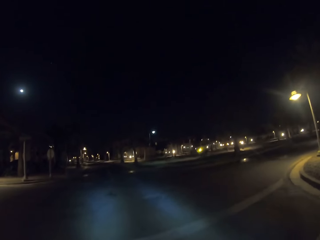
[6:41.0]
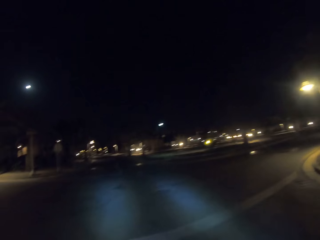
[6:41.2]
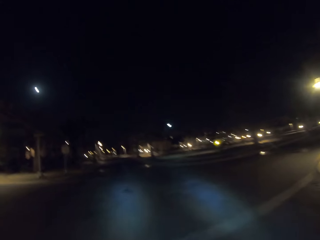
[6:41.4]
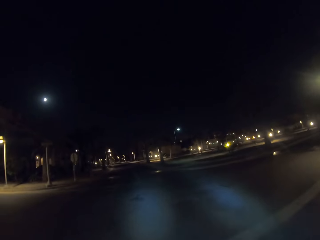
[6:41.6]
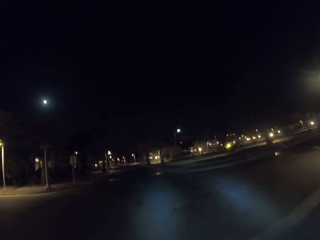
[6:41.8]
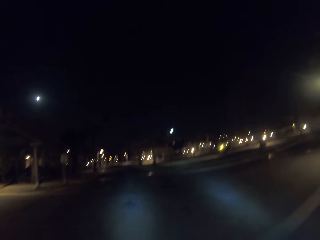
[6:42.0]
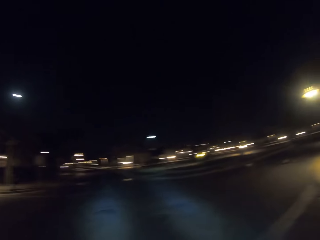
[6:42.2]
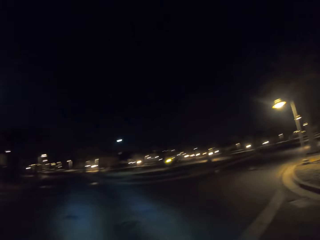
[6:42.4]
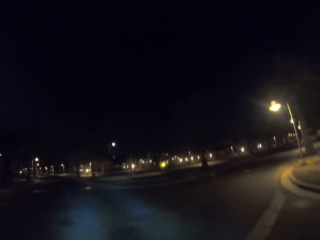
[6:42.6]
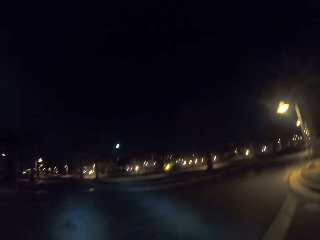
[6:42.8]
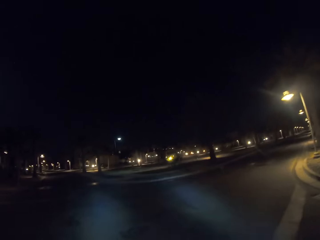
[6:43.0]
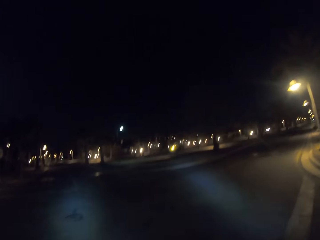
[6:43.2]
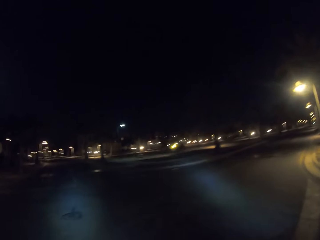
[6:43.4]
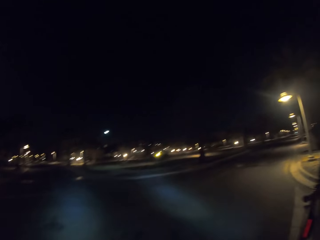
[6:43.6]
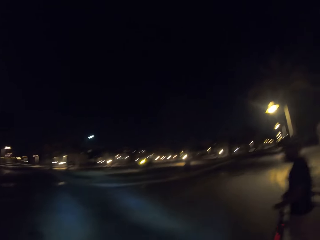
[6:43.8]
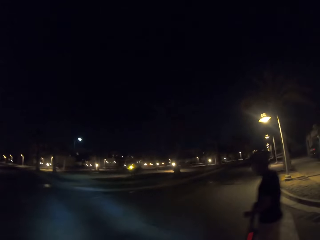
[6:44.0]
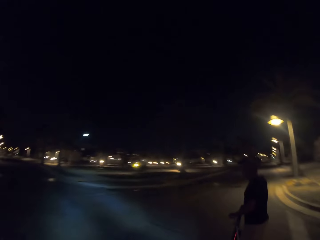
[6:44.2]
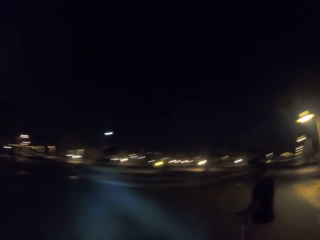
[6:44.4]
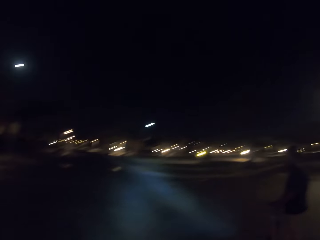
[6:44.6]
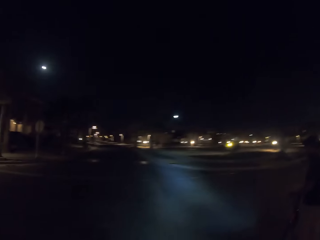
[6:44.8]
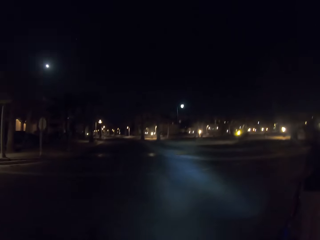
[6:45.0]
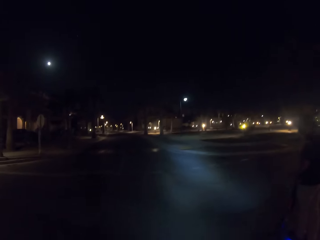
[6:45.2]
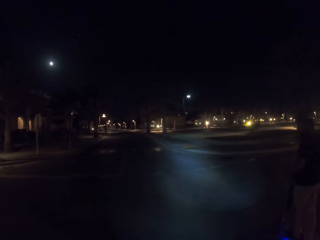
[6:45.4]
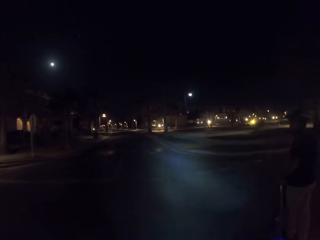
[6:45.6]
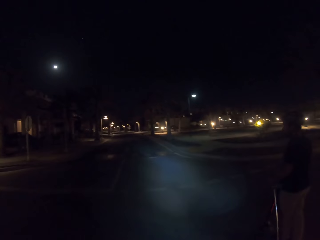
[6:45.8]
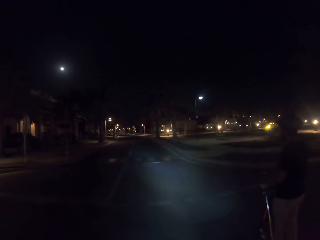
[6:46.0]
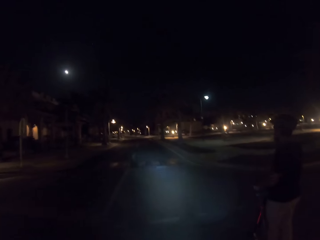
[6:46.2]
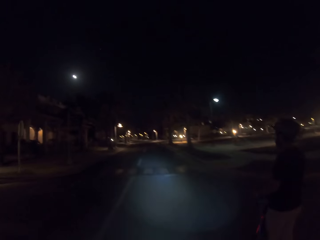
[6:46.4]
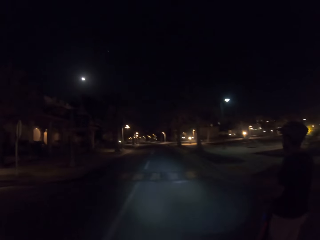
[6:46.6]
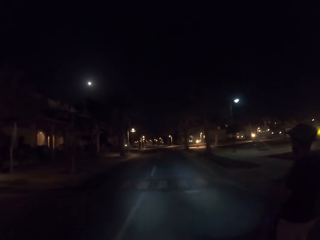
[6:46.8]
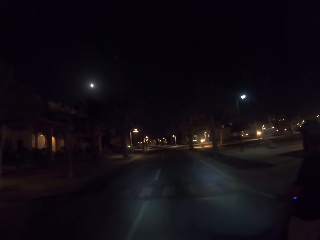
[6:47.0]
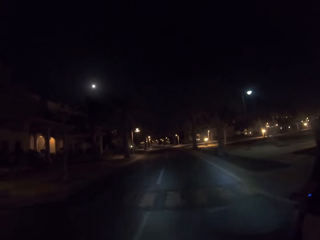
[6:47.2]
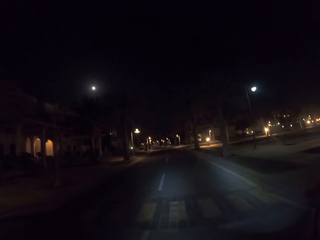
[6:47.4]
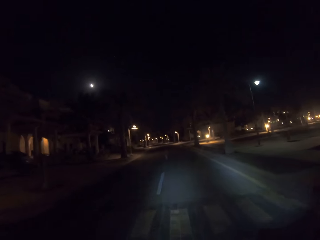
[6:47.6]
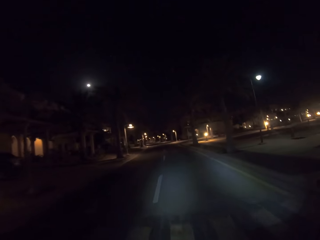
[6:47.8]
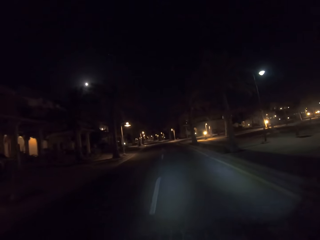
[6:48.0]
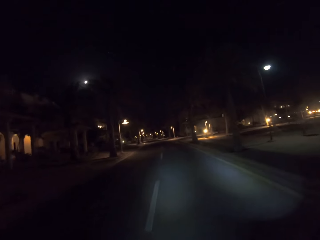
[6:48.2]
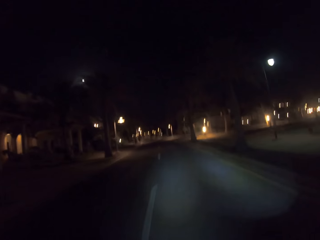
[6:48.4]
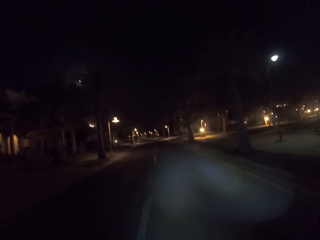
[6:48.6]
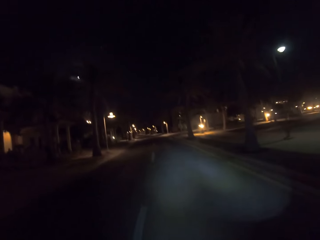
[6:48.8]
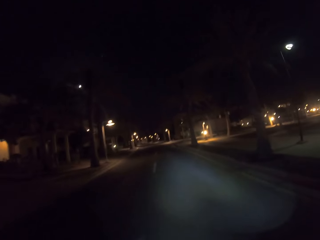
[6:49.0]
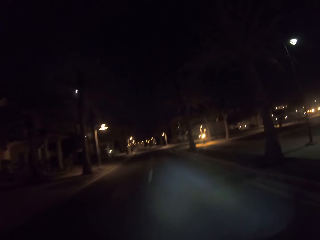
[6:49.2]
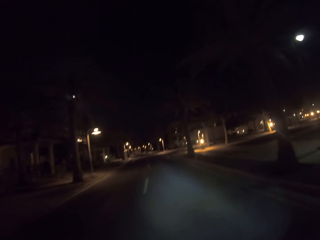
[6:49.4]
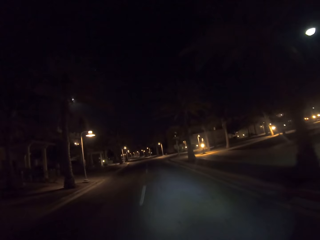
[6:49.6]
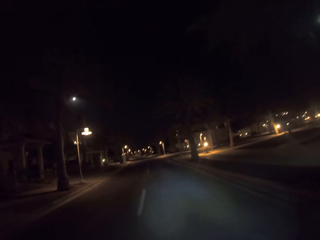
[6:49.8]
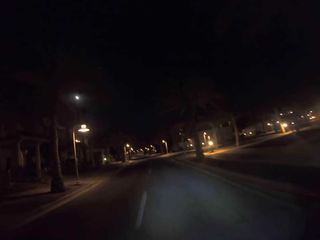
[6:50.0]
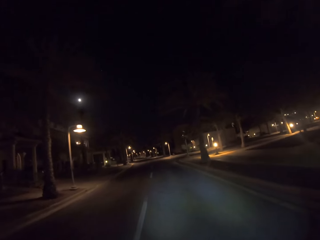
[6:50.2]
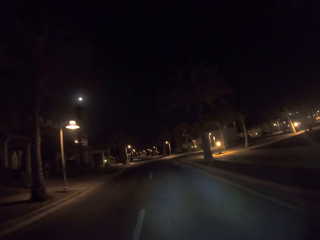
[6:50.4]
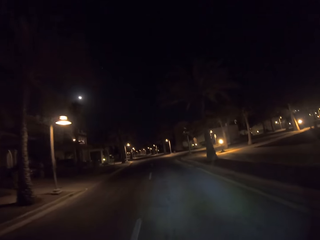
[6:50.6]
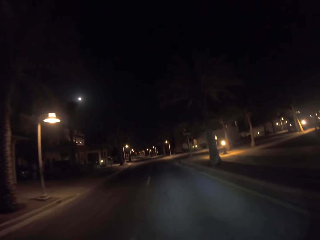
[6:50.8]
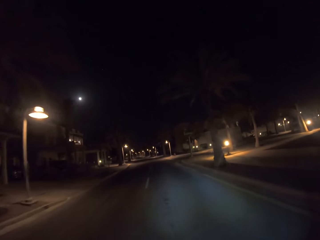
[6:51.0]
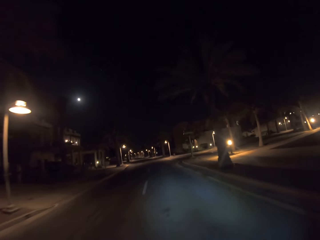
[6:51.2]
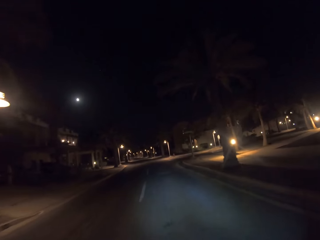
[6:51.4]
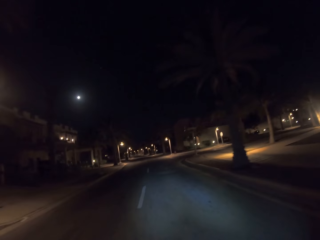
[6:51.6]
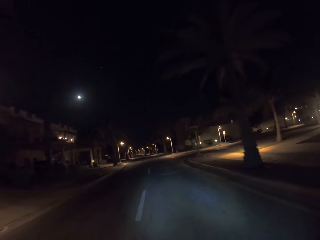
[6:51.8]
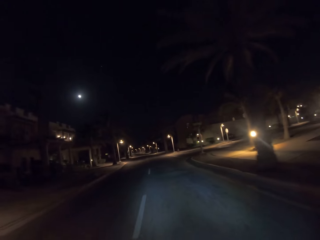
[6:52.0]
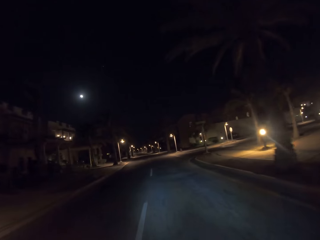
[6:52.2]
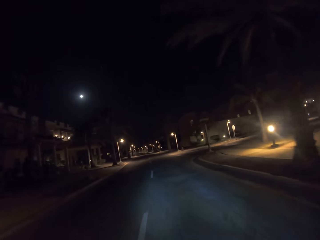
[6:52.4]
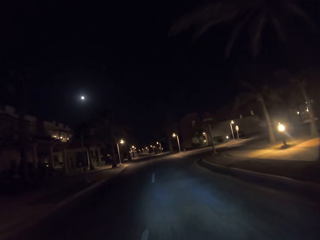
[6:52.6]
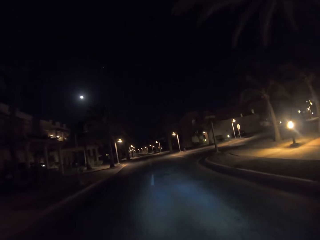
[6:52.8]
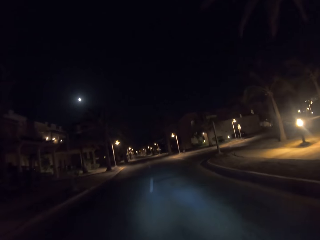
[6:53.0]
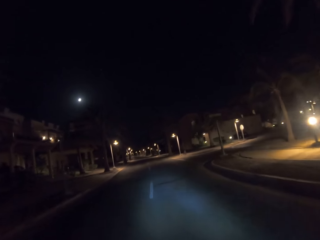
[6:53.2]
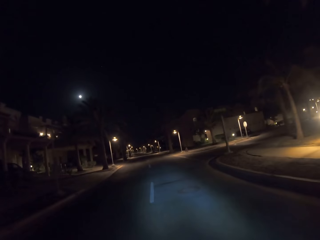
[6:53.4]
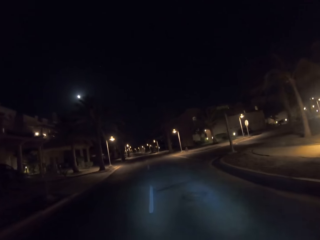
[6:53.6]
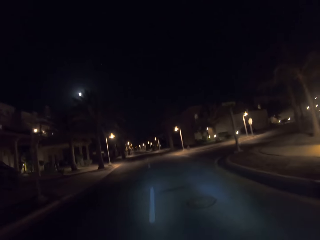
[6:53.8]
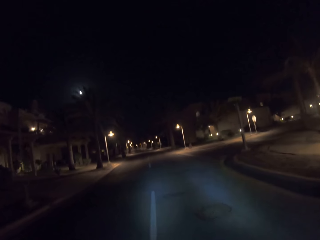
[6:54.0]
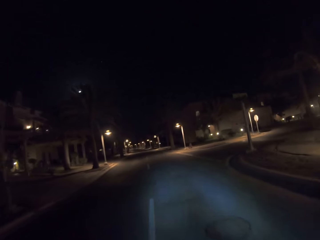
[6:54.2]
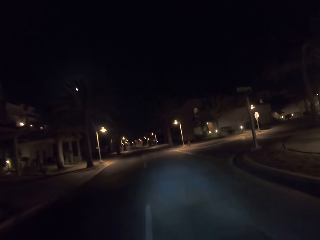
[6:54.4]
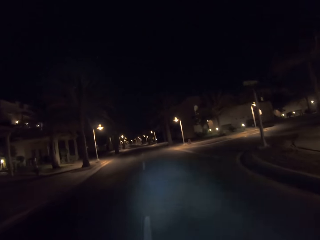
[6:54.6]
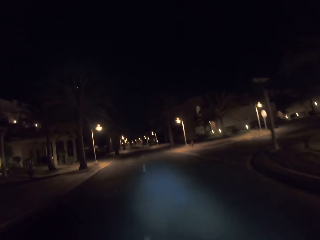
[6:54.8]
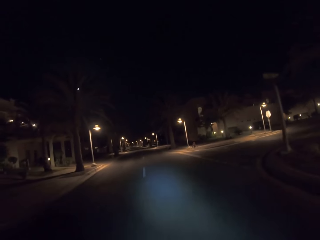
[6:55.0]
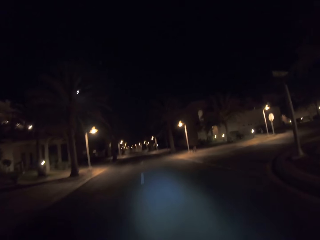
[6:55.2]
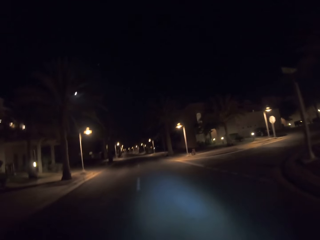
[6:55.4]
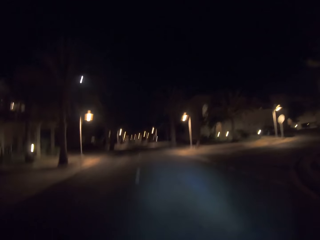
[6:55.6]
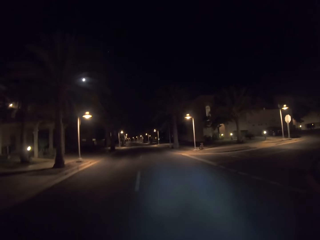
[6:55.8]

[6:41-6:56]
A man rides ahead of the camera wearer. The camera wearer drives slowly. They drive ahead of the man.

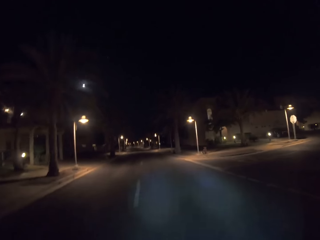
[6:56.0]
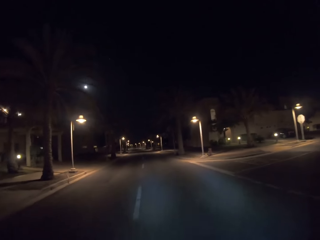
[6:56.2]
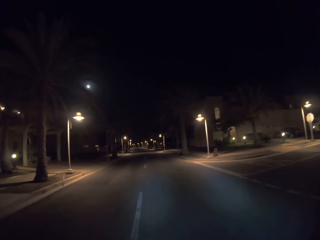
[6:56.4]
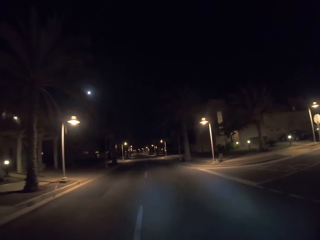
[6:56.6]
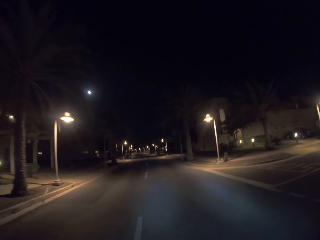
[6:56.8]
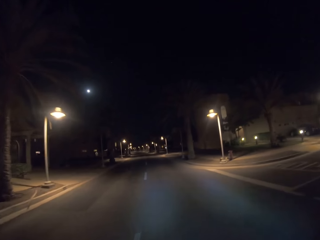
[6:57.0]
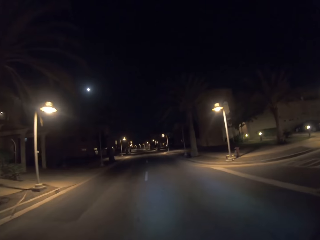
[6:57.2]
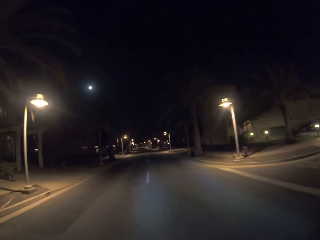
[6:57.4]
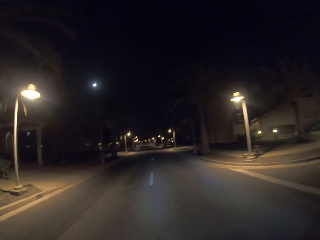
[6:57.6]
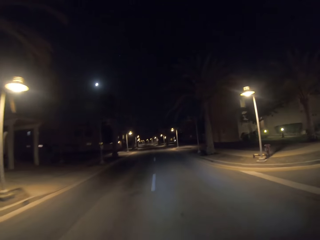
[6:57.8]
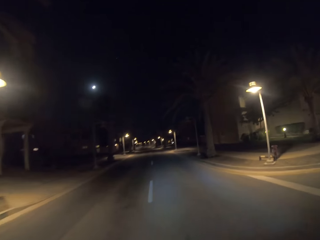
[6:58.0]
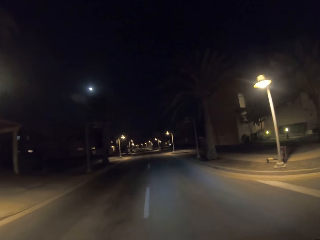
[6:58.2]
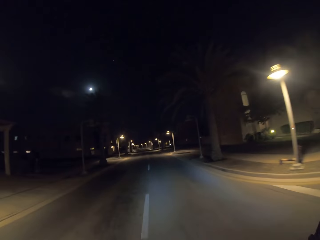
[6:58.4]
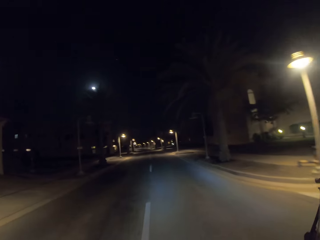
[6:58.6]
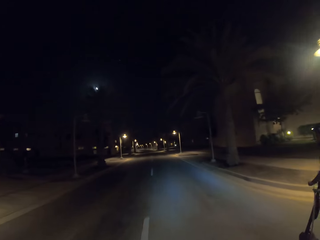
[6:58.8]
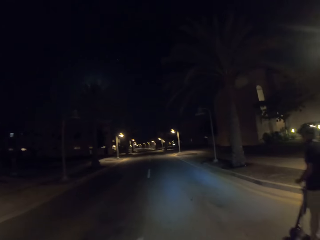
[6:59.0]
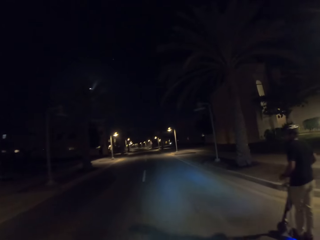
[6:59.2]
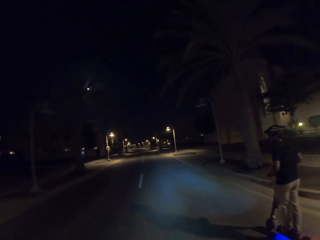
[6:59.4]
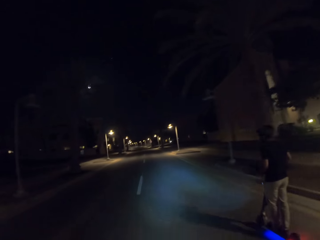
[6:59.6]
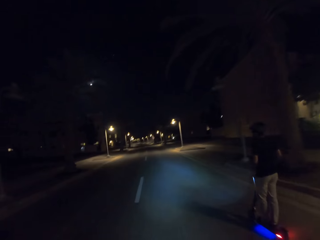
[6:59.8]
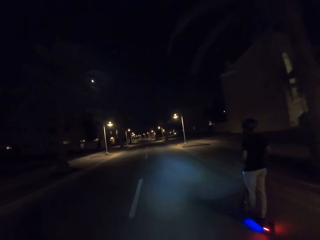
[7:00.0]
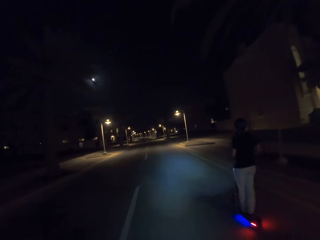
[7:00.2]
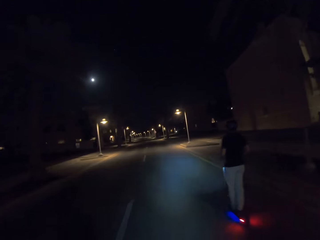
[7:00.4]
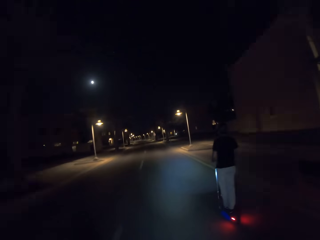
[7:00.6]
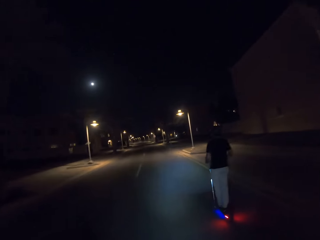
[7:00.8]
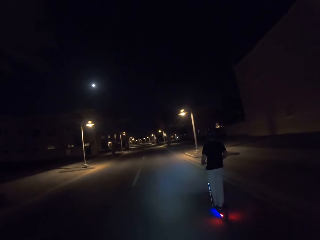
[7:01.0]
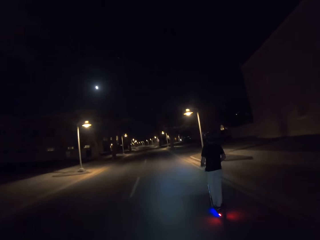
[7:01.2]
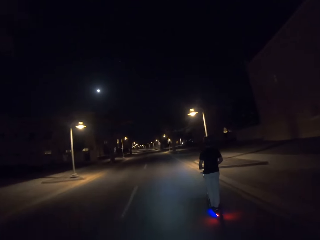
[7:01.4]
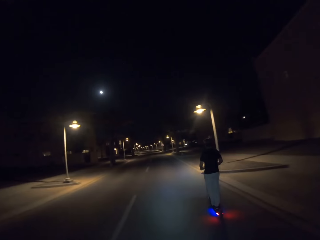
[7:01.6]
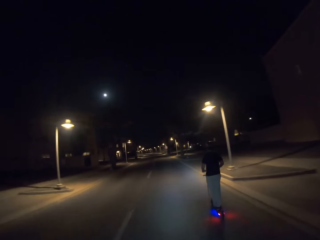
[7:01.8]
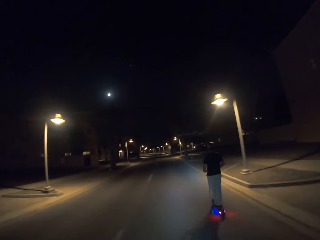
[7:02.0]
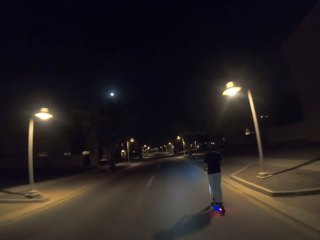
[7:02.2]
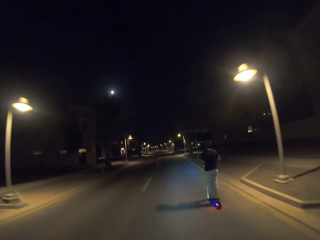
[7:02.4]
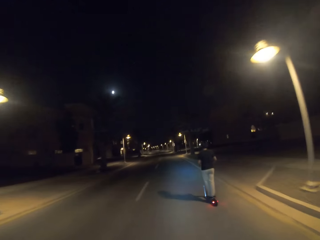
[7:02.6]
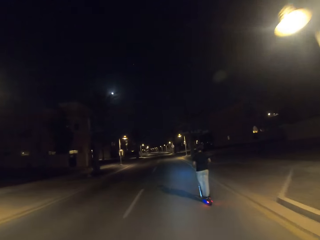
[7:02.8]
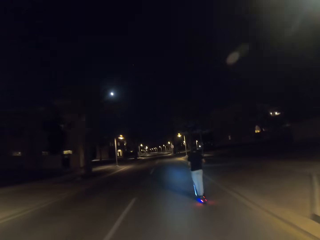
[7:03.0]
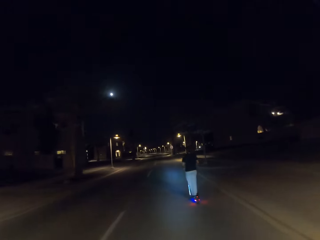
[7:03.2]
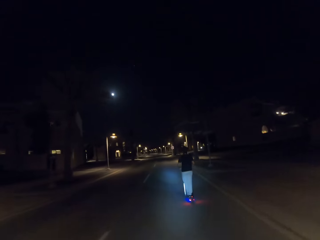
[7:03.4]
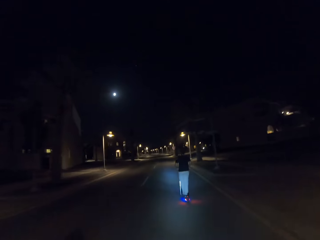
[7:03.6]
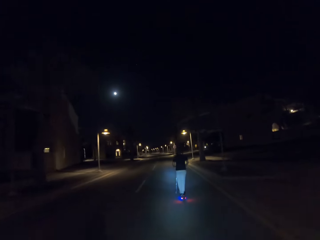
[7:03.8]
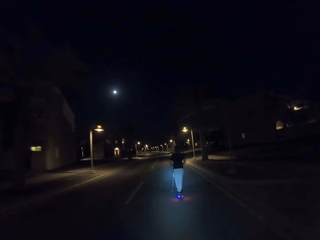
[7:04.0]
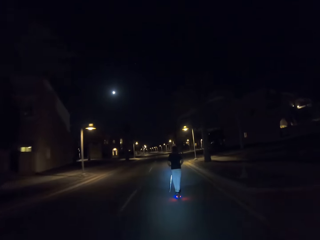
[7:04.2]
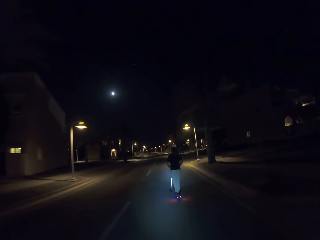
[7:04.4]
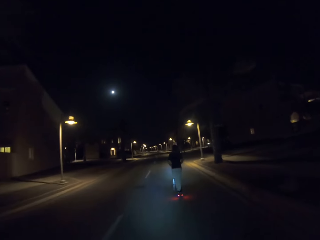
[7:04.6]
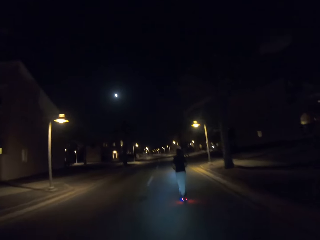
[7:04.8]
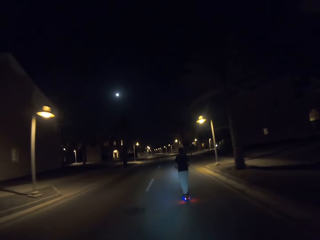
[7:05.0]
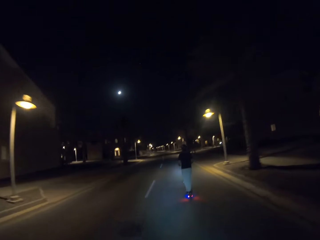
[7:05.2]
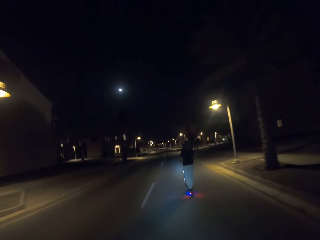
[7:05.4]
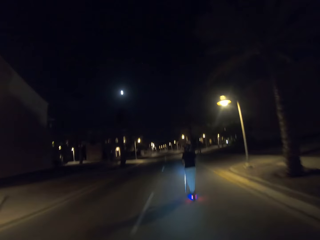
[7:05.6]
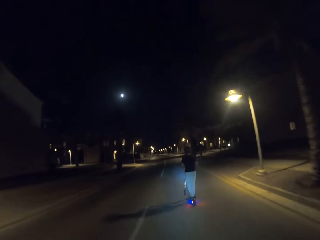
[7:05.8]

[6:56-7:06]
A man rides ahead of the camera wearer.
